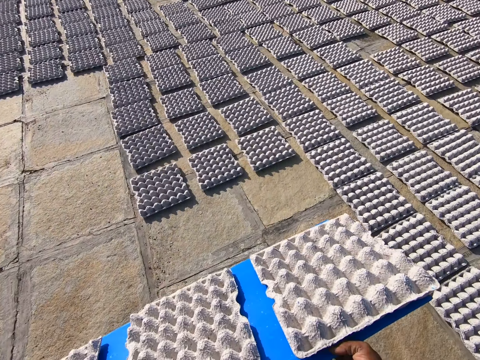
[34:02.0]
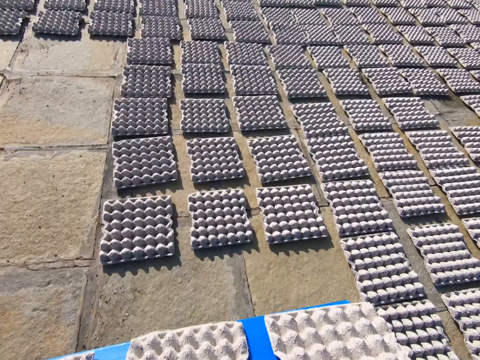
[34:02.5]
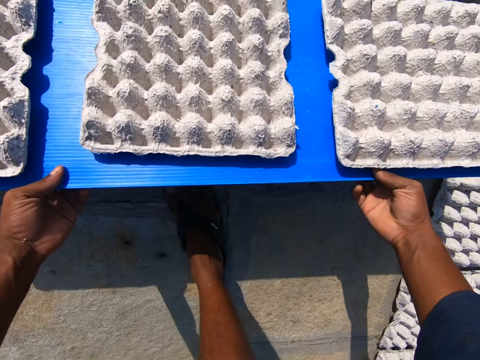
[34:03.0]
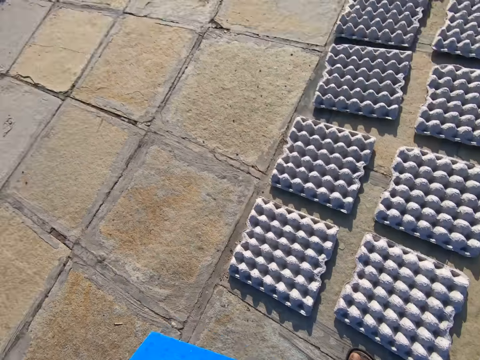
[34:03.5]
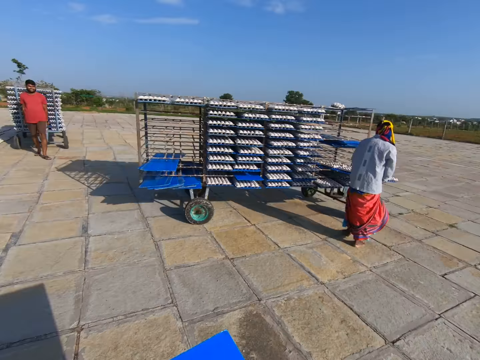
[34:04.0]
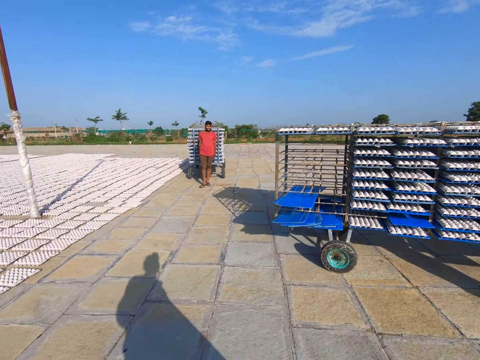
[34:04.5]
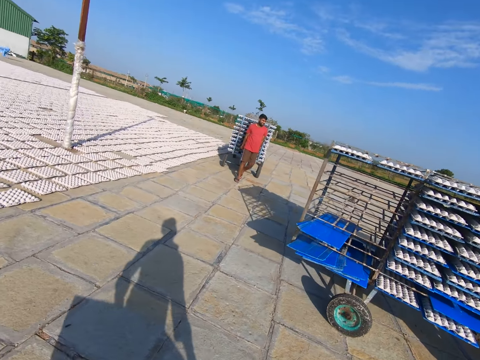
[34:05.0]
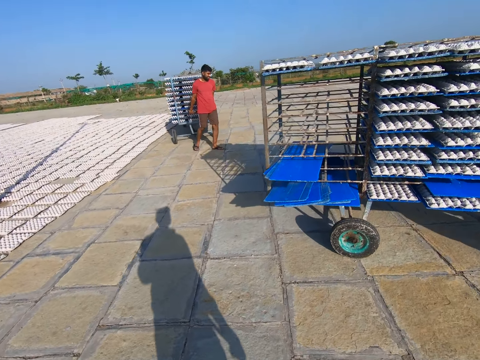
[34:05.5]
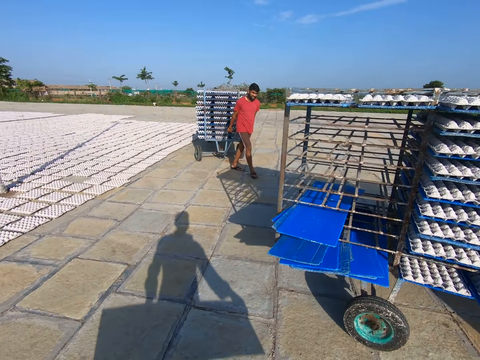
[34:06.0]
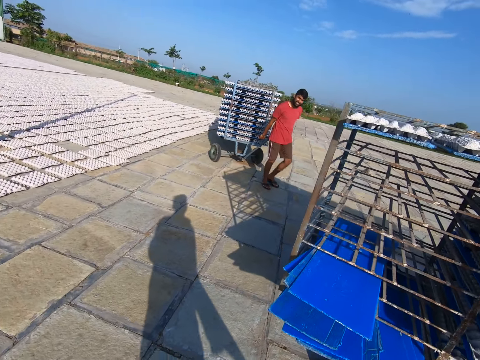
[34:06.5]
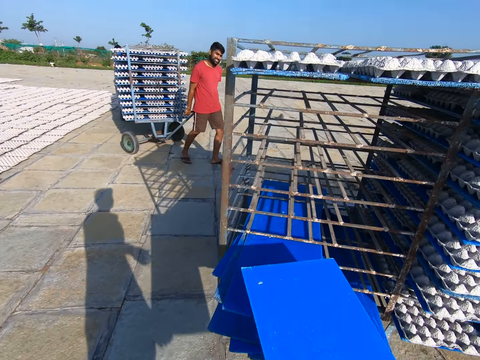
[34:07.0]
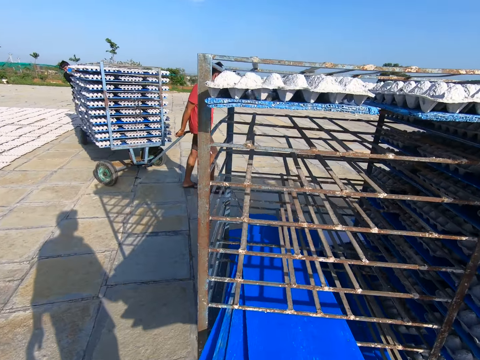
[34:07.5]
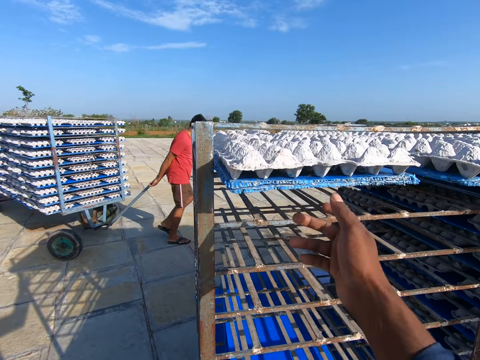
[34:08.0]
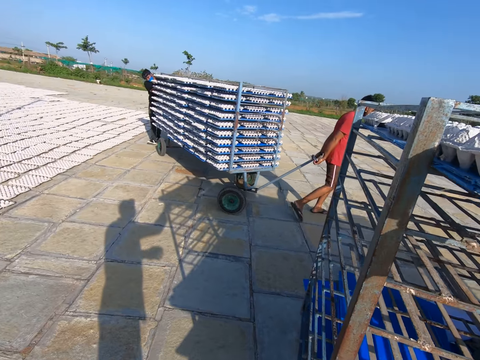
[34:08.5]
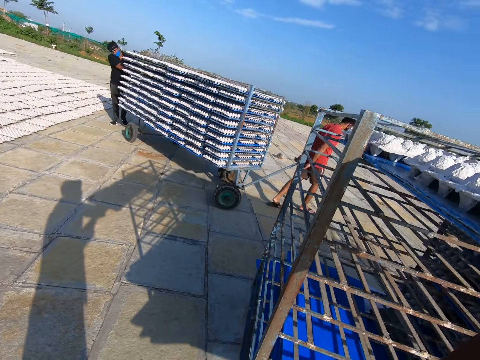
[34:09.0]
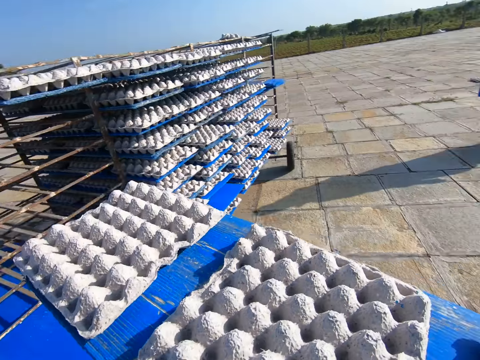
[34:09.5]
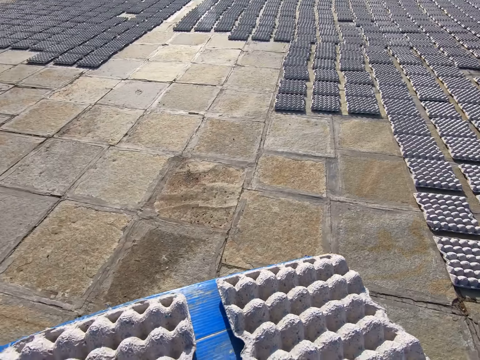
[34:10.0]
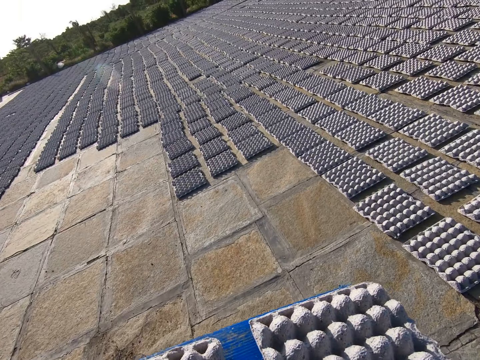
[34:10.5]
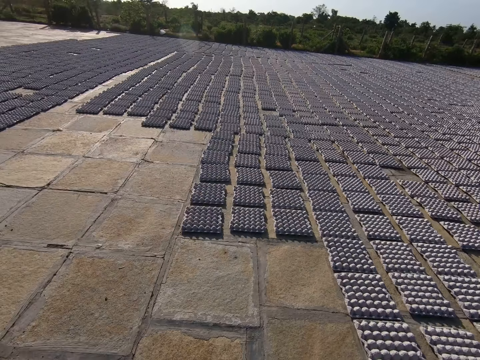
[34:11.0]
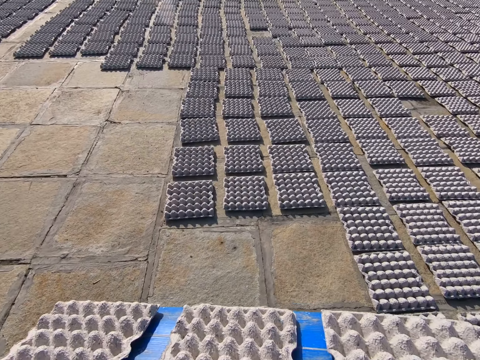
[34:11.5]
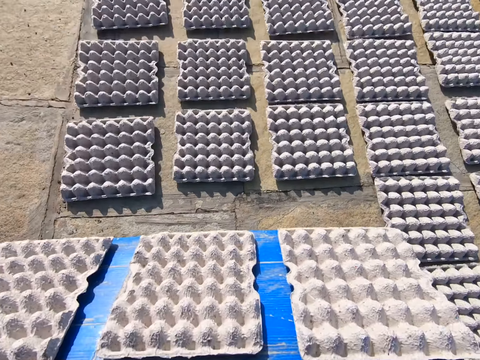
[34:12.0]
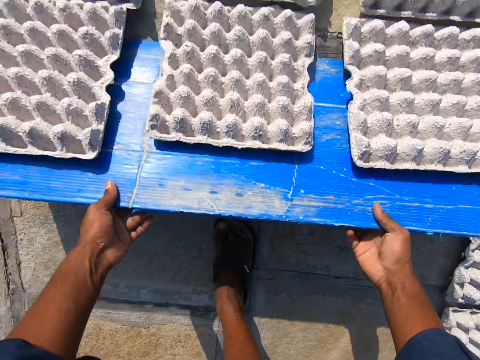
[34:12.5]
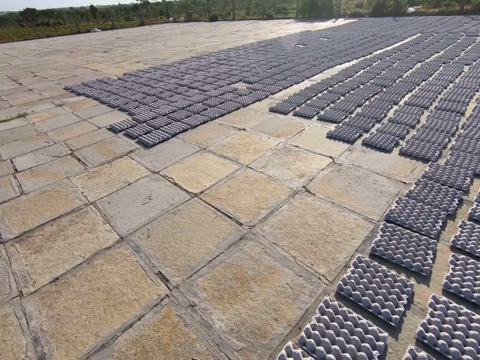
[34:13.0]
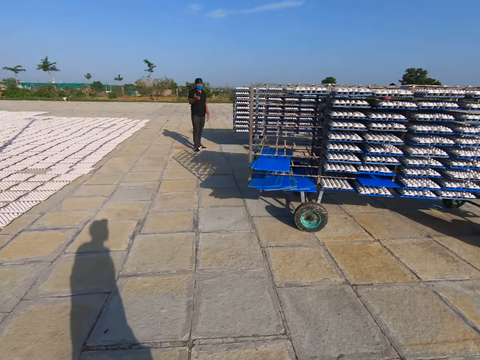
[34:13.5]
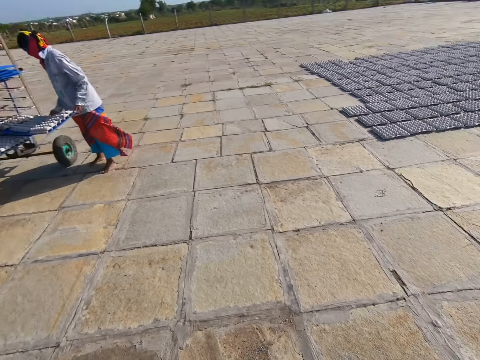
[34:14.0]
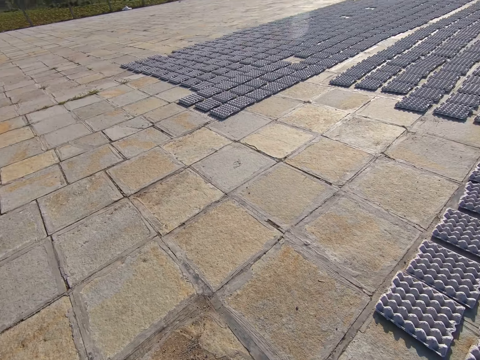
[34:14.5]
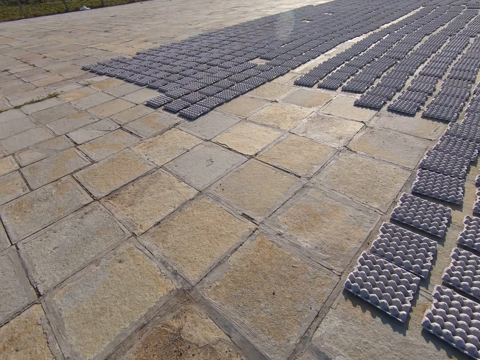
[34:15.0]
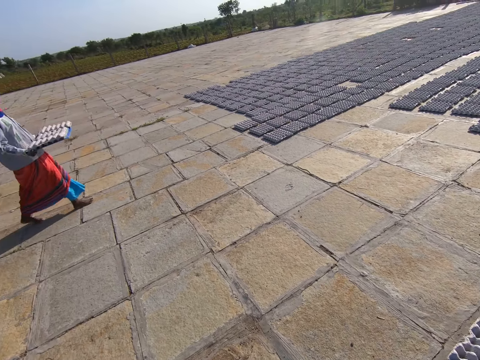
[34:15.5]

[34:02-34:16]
The camera wearer drops the egg crates on the floor from the board in both hands. They converse with a man. They turn around and walk towards the rack of egg crates. A person picks up a tray or board with egg trays. The man pulls the trolley or rack with egg trays. The camera wearer talks to the man. They push the board in the rack of egg crates with both hands. They pull the board of egg crates from the rack of egg crates with both hands. The person walks around. The camera wearer walks towards the egg crates on the floor. They drop the egg crates on the floor from the board in both hands and turn around. The person picks up the tray with egg trays. The camera wearer talks to another person. The first person picks up the tray with egg trays. The camera wearer looks around.

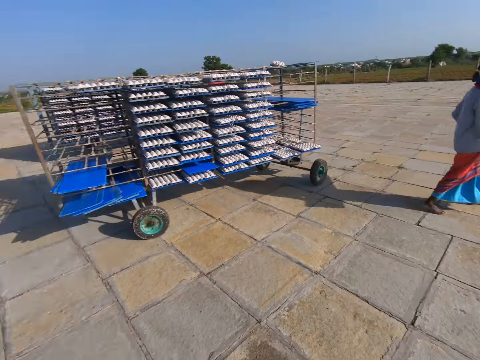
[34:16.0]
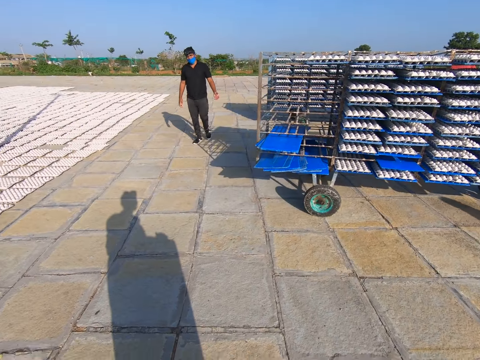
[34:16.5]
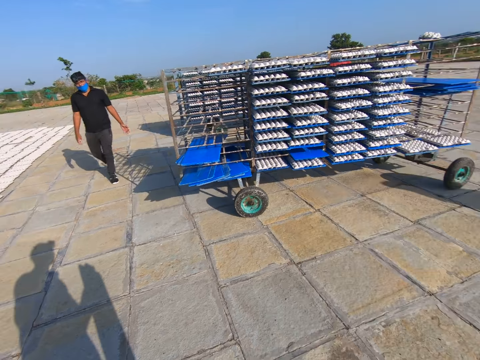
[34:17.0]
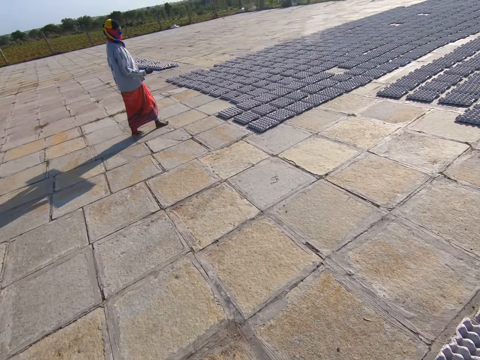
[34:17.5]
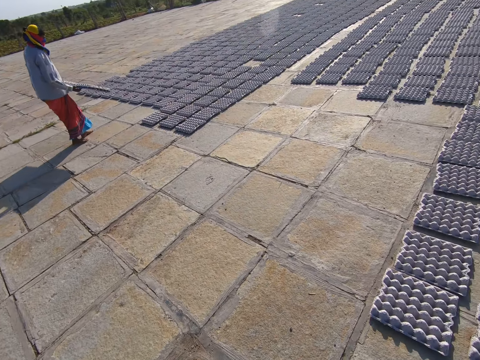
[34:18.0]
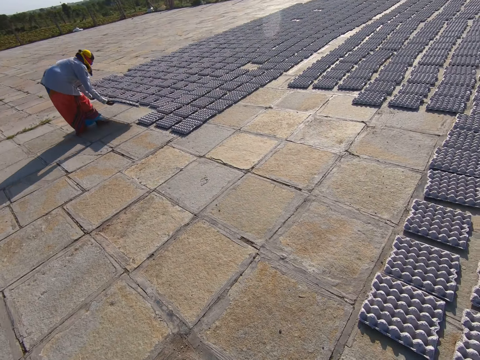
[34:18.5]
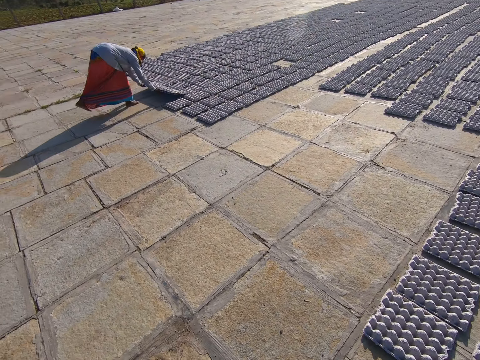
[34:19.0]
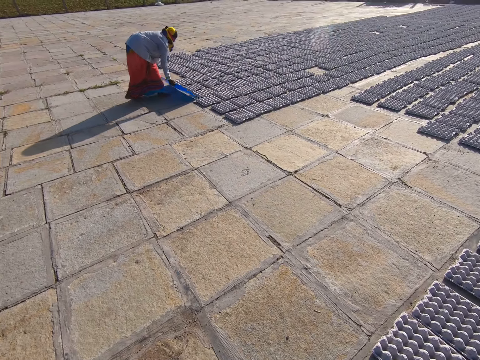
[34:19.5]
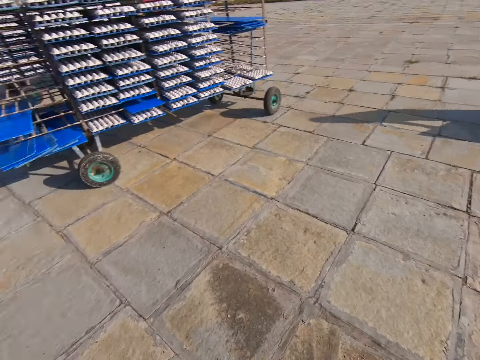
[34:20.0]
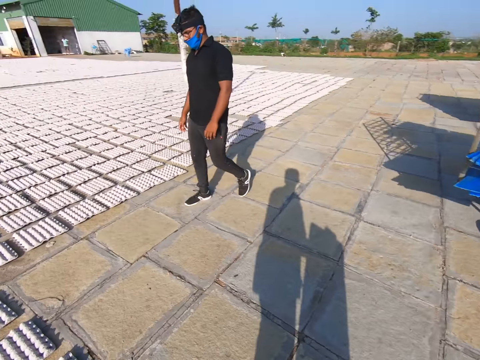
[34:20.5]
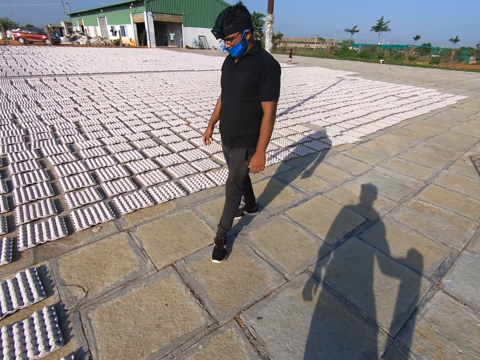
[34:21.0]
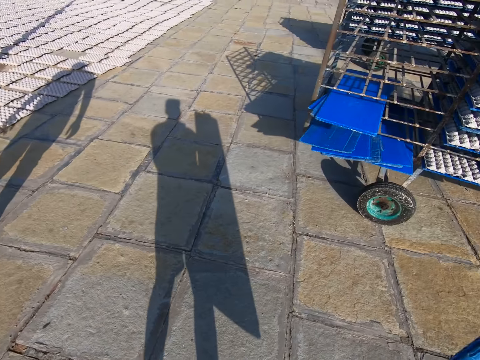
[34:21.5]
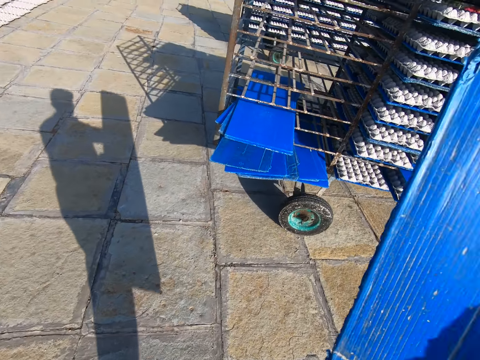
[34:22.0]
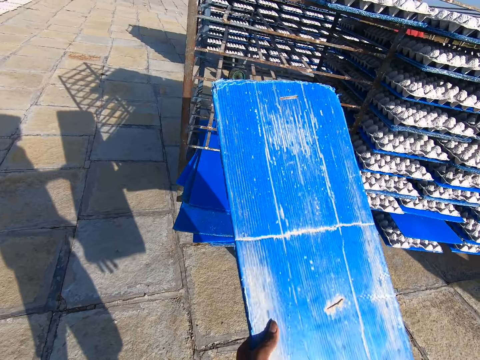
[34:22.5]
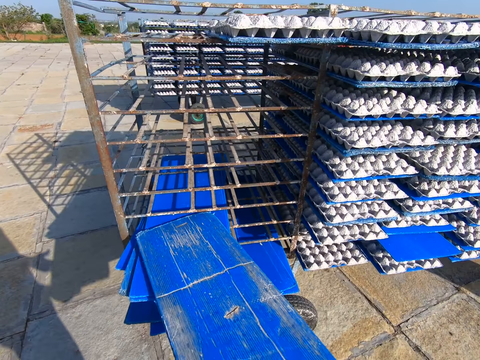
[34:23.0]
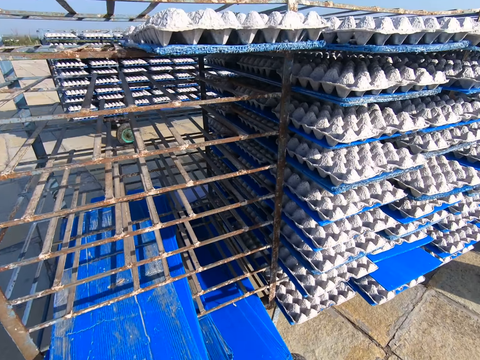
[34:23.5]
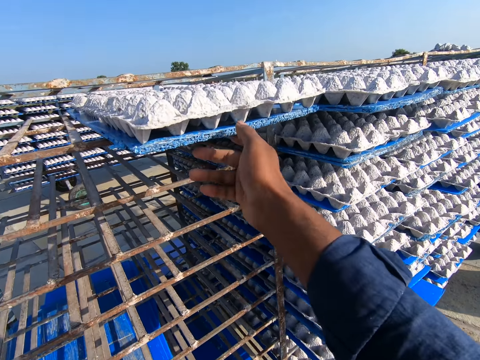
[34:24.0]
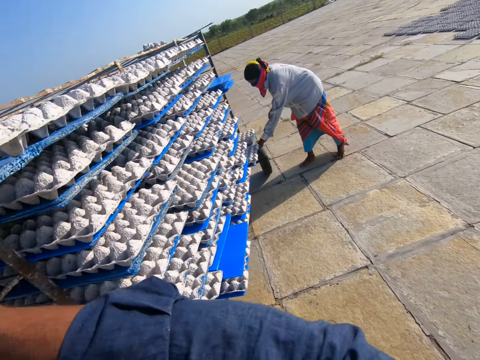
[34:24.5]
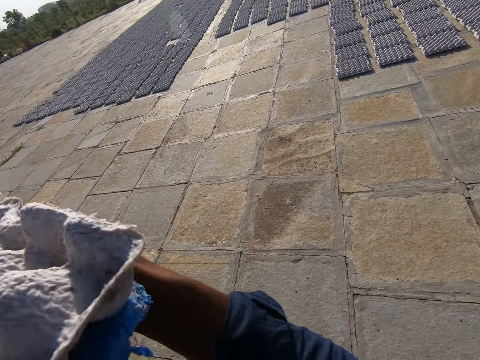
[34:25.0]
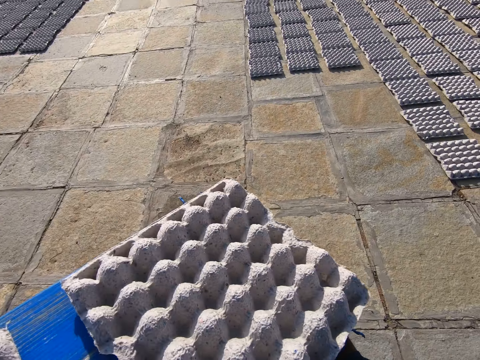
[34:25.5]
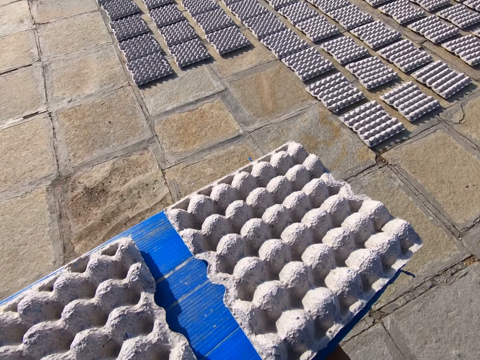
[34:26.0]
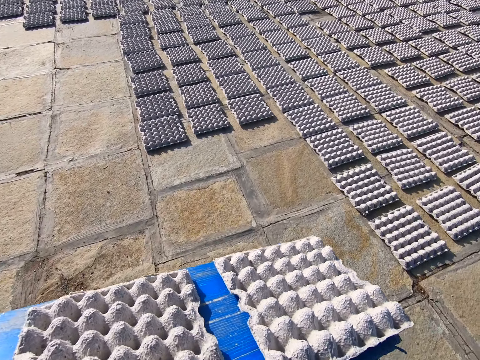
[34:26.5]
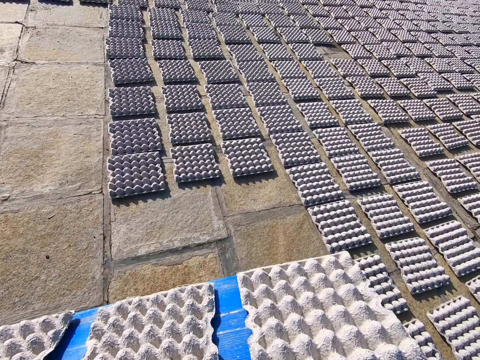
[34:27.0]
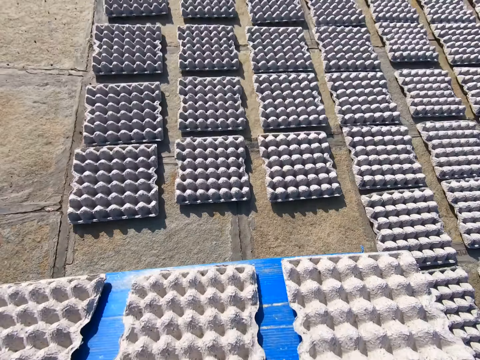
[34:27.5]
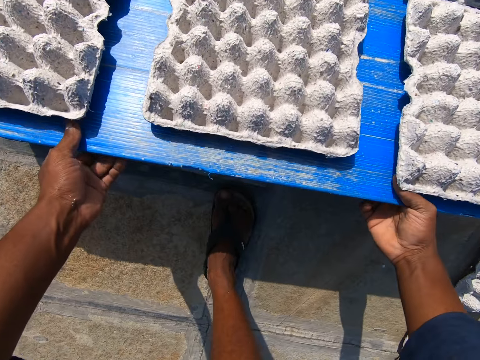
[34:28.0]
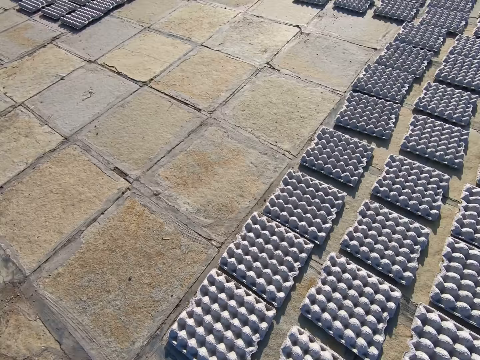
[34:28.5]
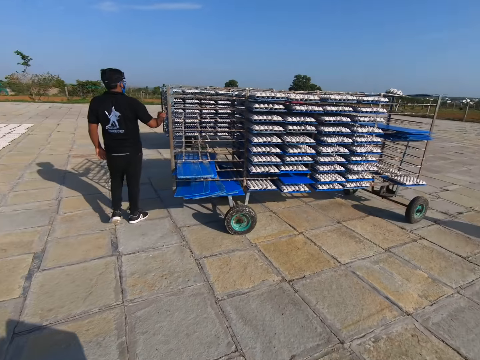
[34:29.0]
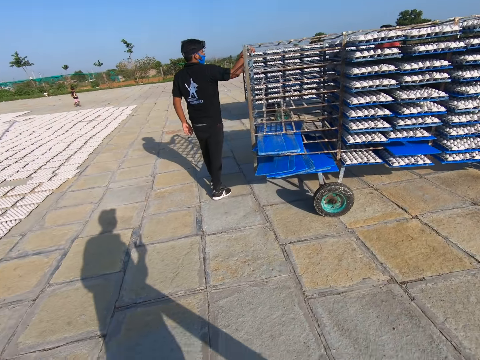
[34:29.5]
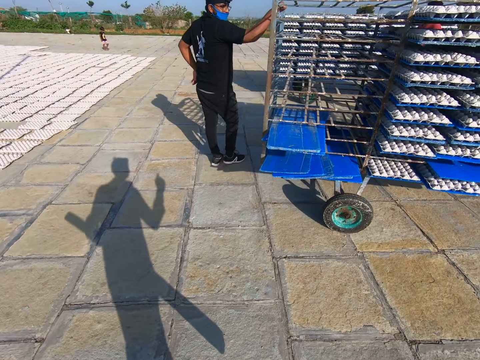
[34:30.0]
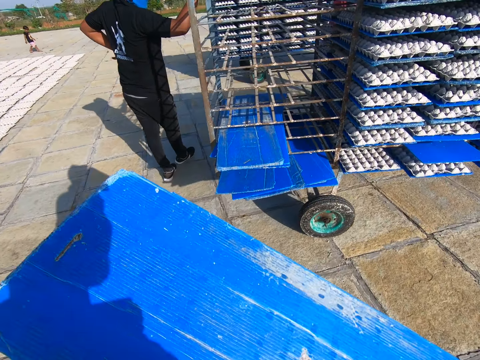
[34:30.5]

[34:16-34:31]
A woman walks around. The camera wearer talks to a man. The woman carries egg trays. She drops the egg trays or crates on the floor from the board in both hands. The camera wearer turns around and walks towards the rack of egg crates. The man walks around. The camera wearer pushes the board in the rack of egg crates with both hands. They pull the board of egg crates from the rack of egg crates with both hands. The woman picks up a tray or board with egg trays. The camera wearer walks towards the egg crates on the floor. They drop the egg crates on the floor from the board in both hands. They look around. The man places his right hand on the rack of egg crates. The camera wearer converses with the man and another man. They walk towards the rack of egg crates. The woman walks around. The first man places his right hand on the rack of egg crates.
